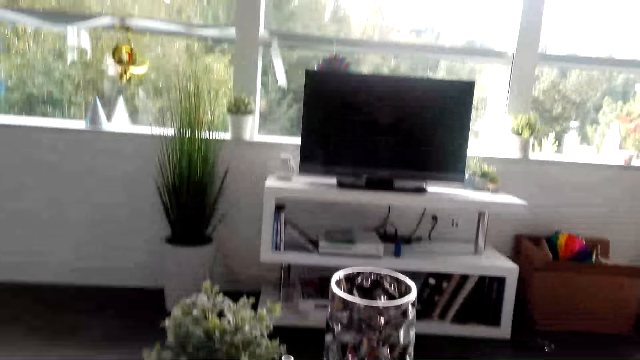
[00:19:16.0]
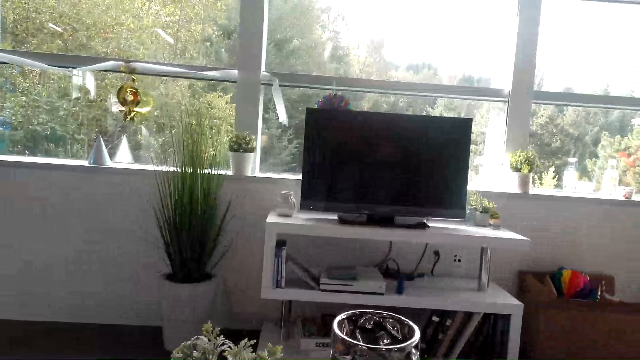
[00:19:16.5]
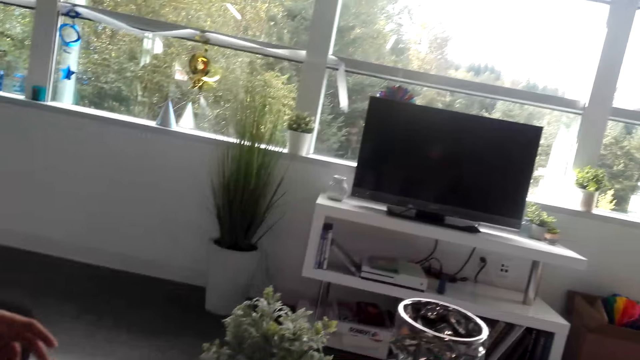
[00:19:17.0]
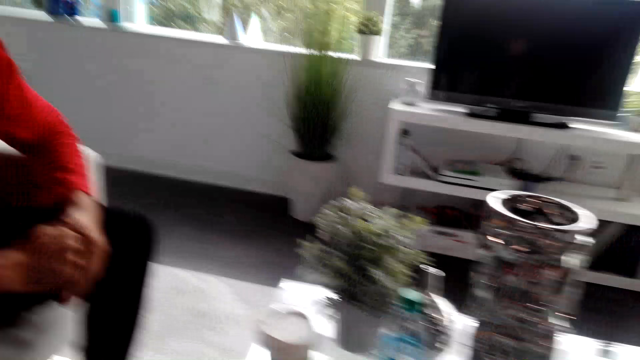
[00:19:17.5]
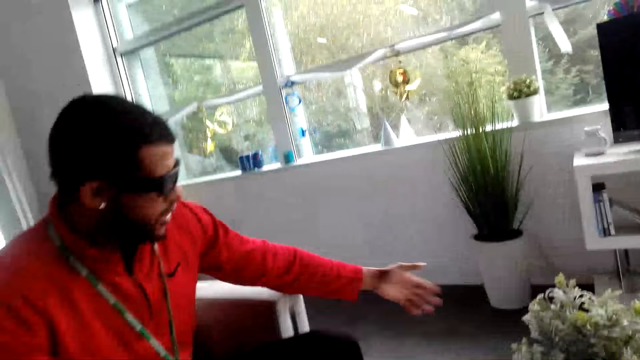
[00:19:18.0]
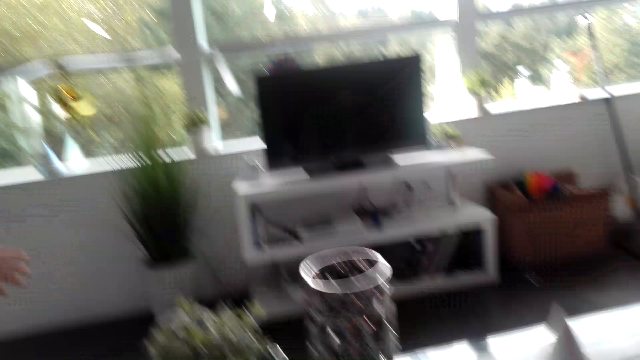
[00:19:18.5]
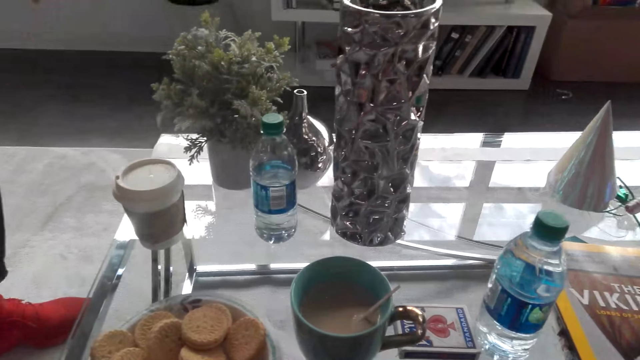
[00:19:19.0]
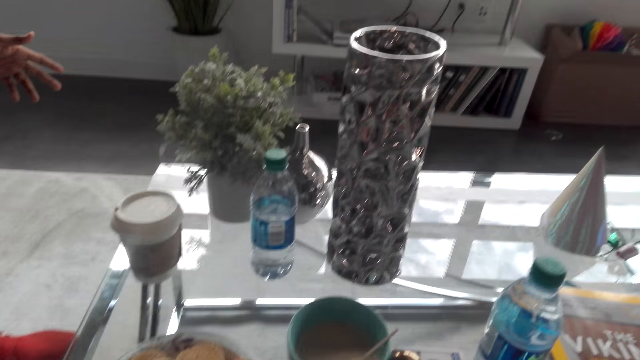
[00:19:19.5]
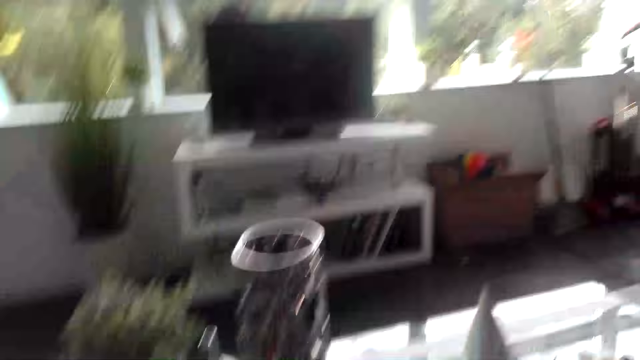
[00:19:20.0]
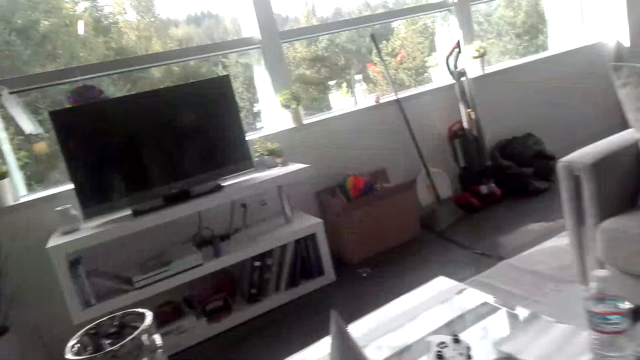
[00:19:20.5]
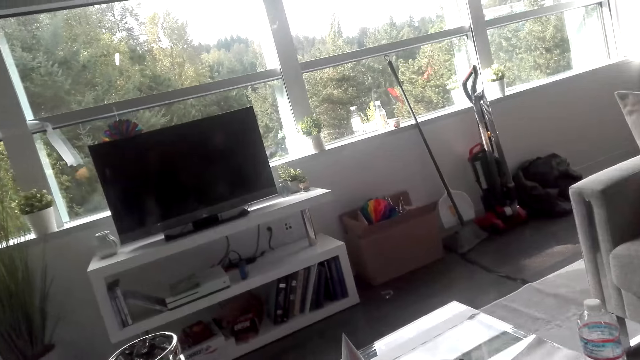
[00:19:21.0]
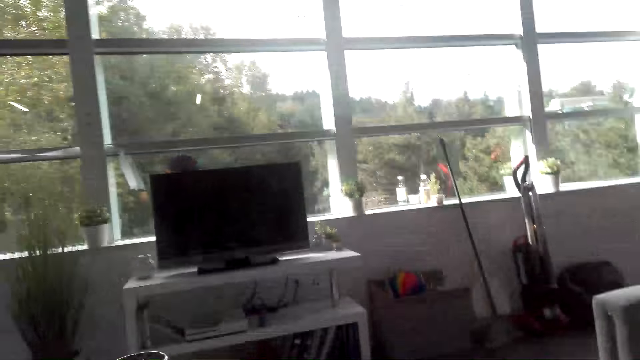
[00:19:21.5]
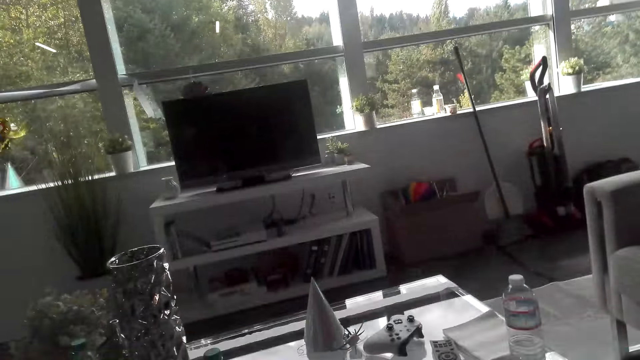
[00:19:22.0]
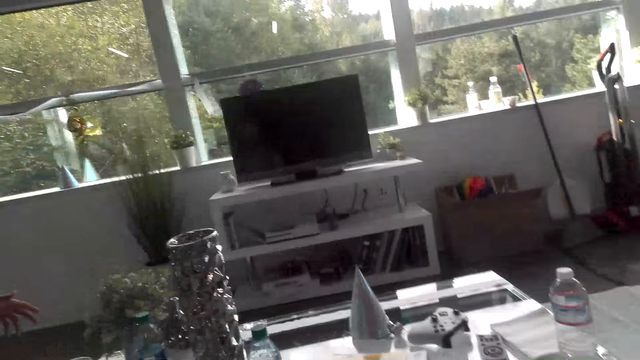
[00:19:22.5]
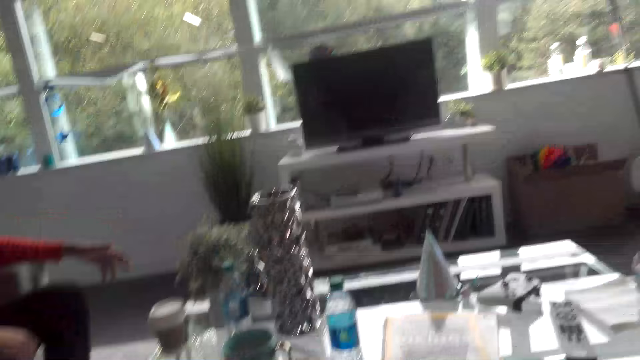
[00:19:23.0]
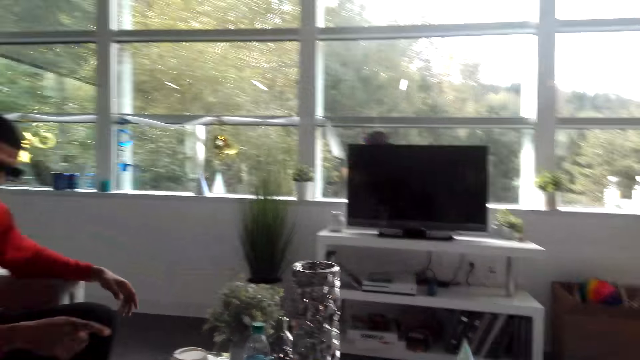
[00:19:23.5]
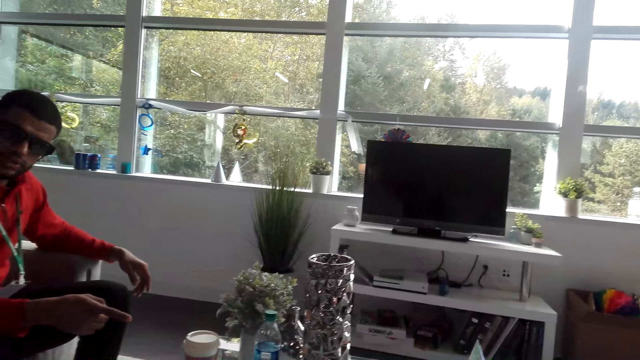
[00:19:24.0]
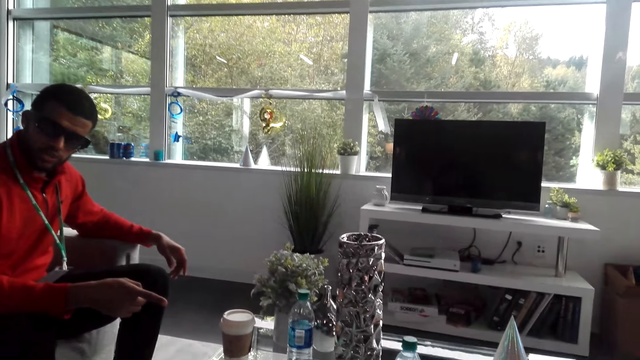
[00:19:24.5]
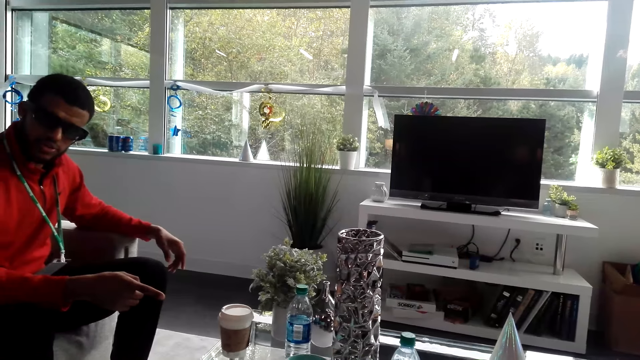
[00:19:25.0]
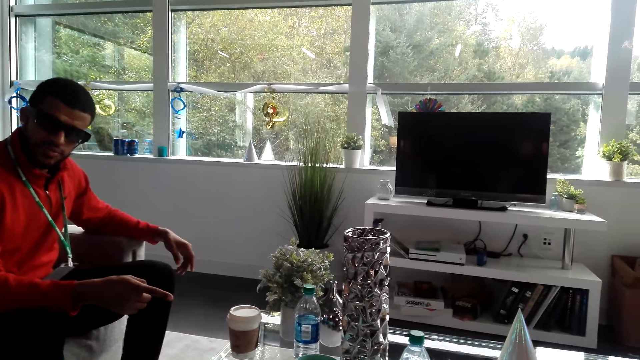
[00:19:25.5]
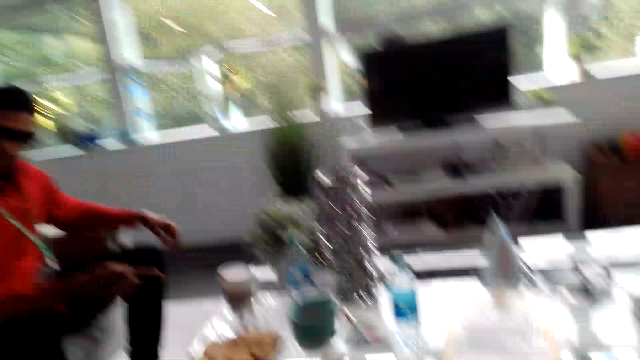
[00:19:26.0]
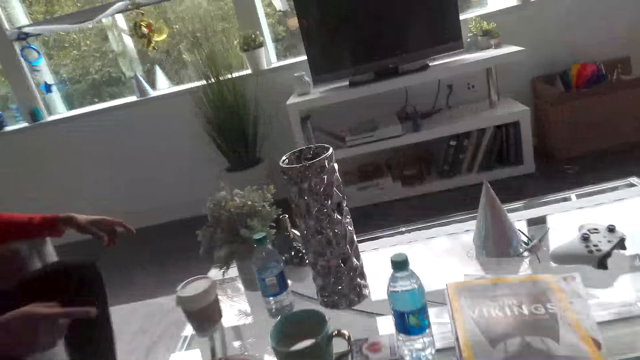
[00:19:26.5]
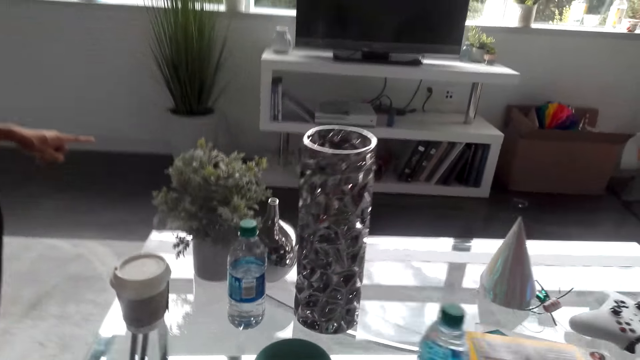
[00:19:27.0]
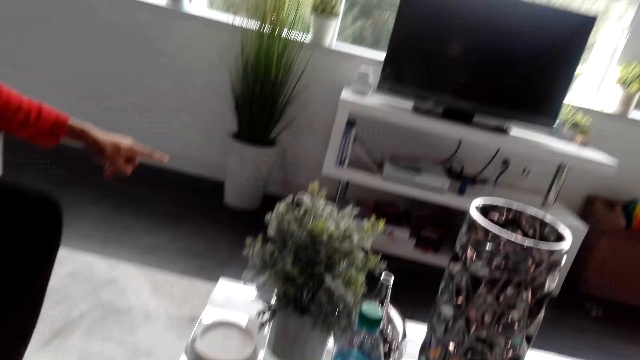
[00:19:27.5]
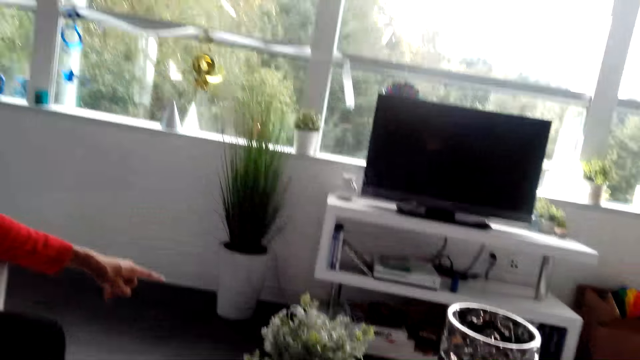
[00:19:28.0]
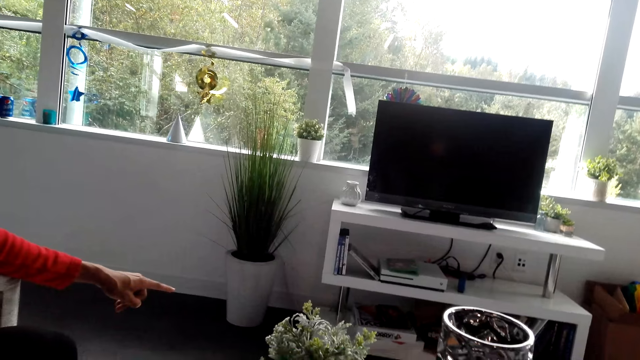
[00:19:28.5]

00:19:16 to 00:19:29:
The camera wearer looks at the TV stand or TV cabinet. A man converses with the camera wearer. The camera wearer gazes at the coffee table. The man converses with the camera wearer. The camera wearer looks at the TV cabinet. They move closer to the coffee table. The man converses with the camera wearer.

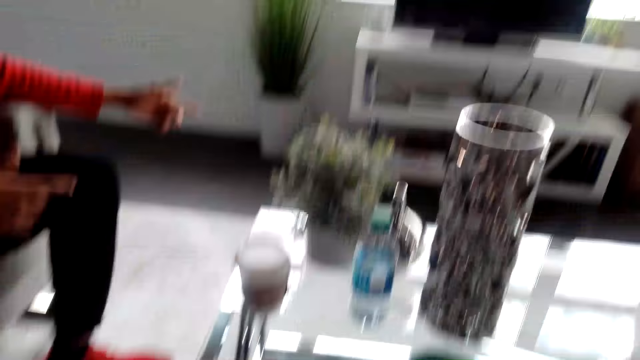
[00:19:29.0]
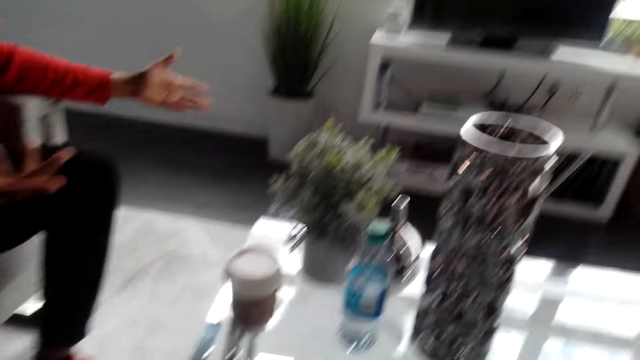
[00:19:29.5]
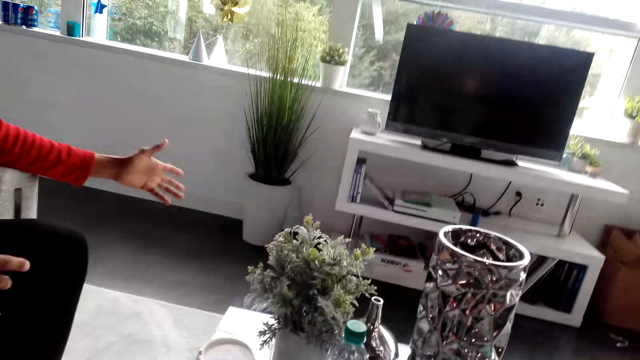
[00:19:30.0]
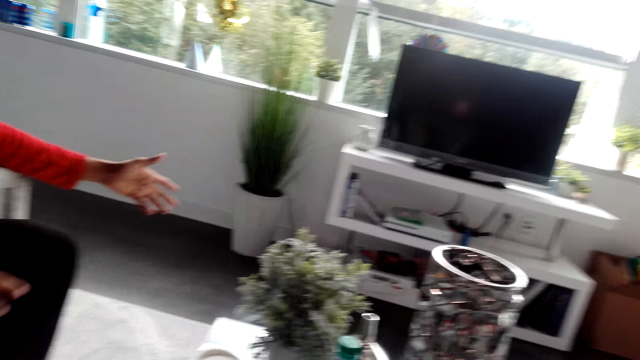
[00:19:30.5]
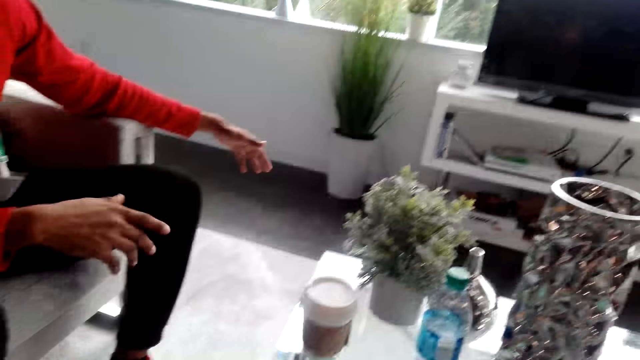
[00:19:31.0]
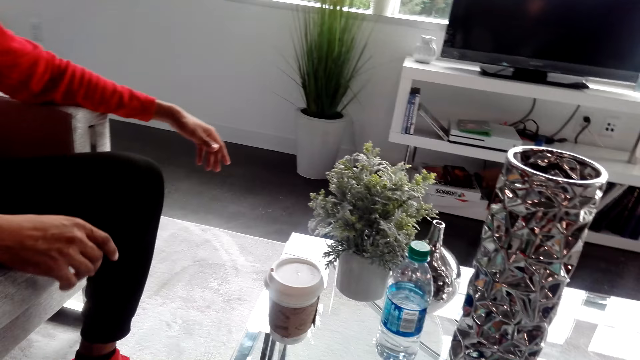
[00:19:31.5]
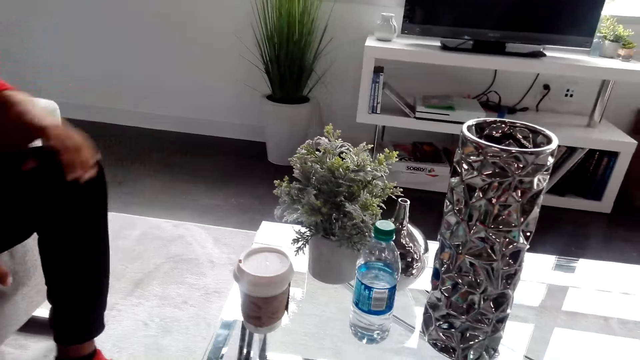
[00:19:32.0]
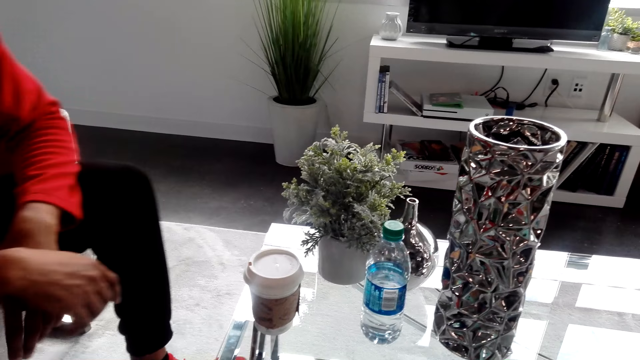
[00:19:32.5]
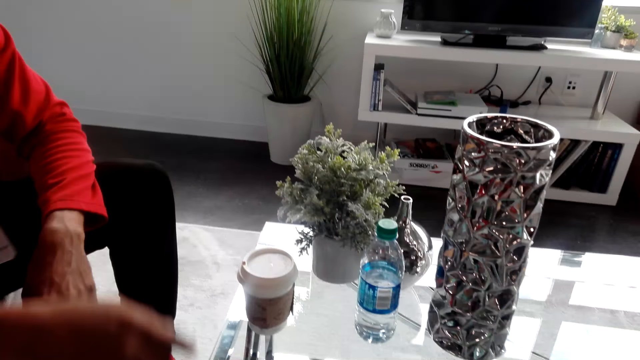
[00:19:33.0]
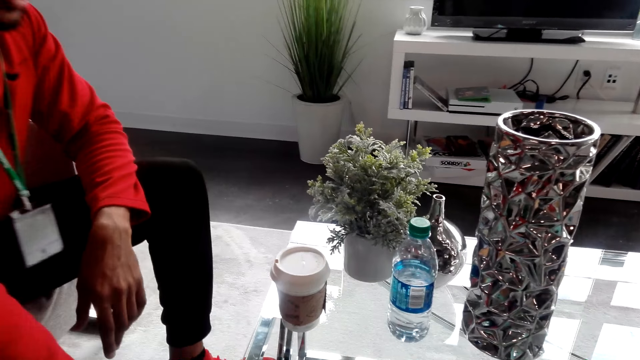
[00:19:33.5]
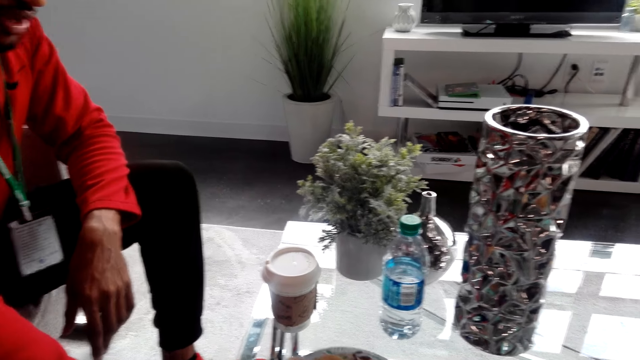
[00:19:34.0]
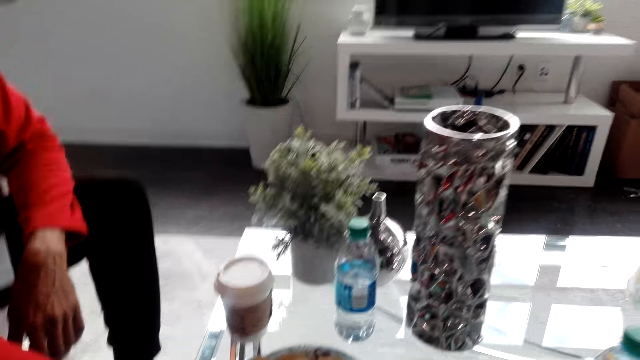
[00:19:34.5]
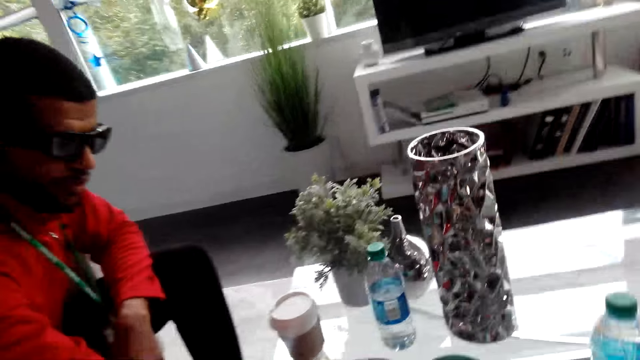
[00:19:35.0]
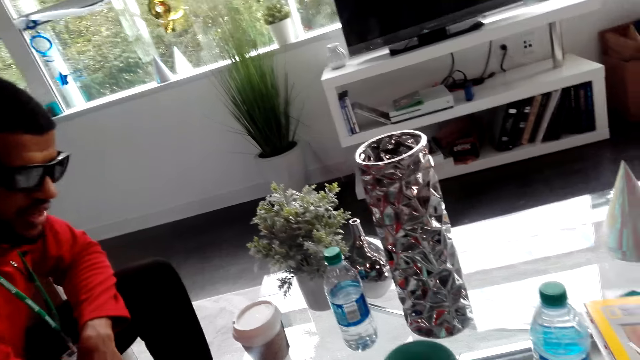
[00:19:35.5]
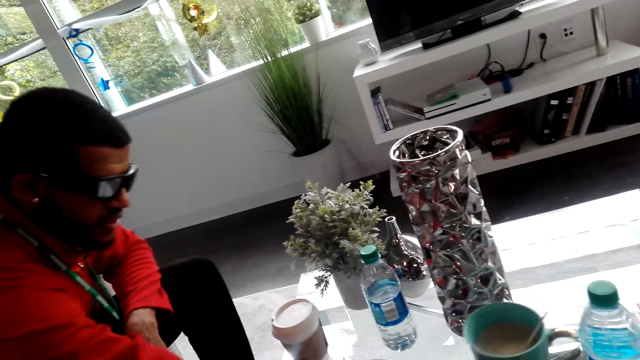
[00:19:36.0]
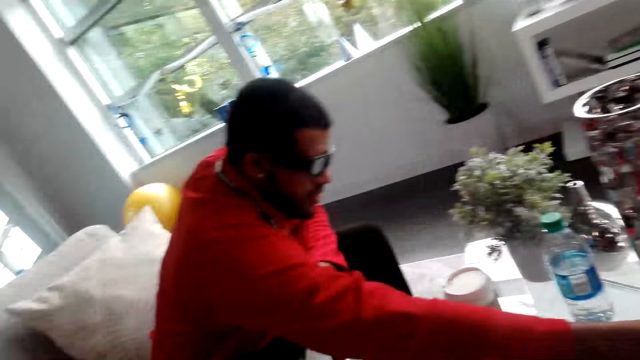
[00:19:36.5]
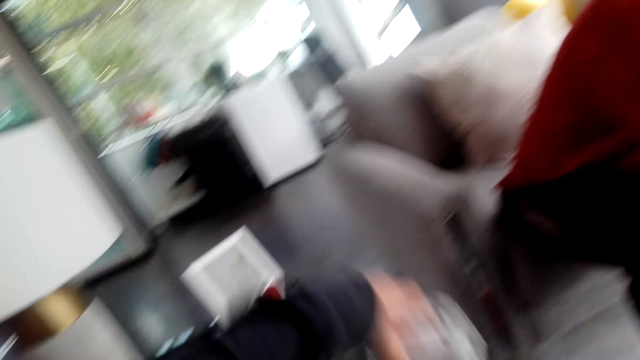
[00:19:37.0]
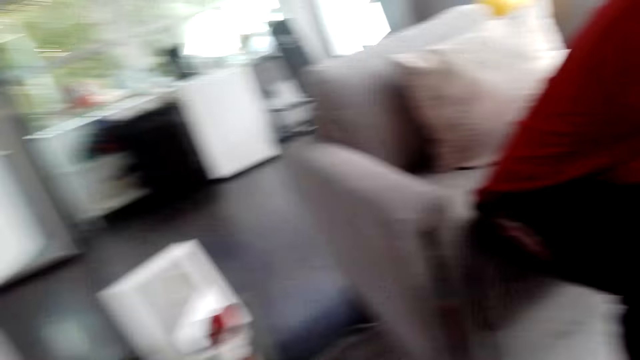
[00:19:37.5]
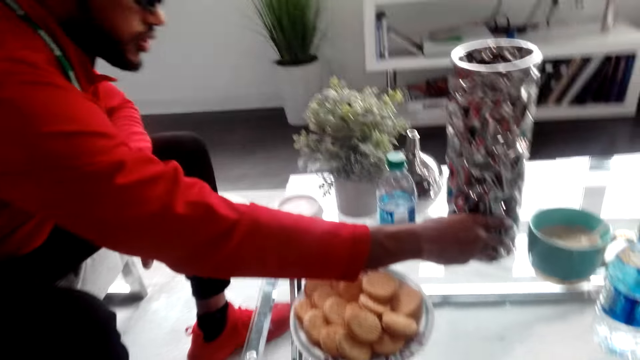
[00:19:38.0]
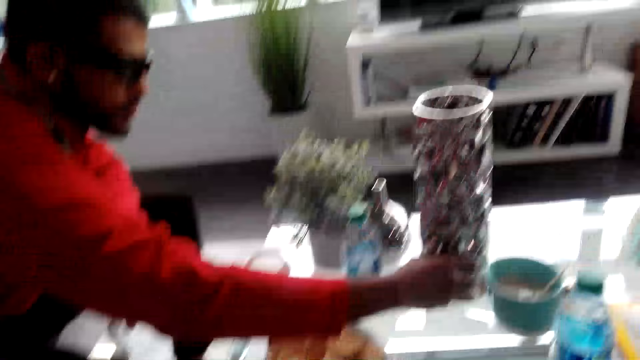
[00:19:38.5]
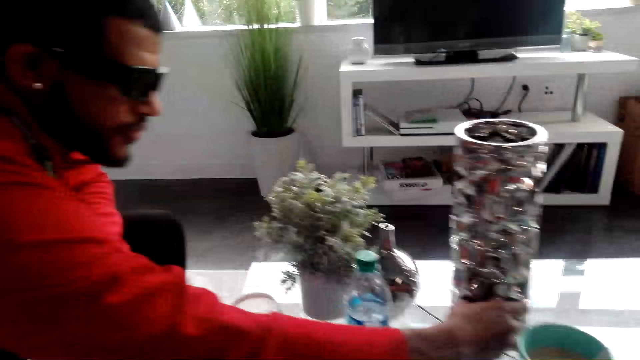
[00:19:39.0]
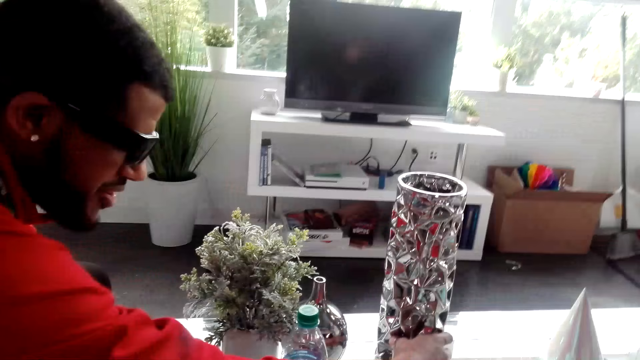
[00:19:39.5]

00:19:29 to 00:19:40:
The man converses with the camera wearer. The camera wearer gazes at the coffee table. The man converses with the camera wearer and moves the coffee aside. He converses with the camera wearer. The camera wearer looks away and holds a box. The man moves a vase and converses with the camera wearer.
